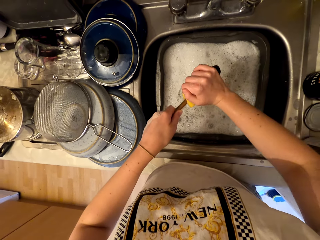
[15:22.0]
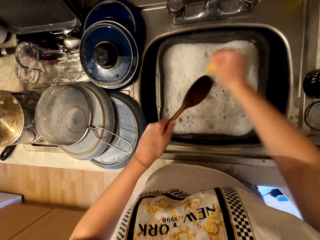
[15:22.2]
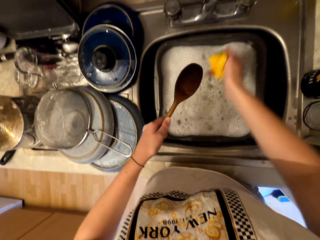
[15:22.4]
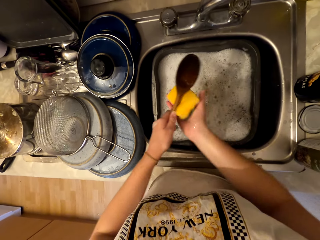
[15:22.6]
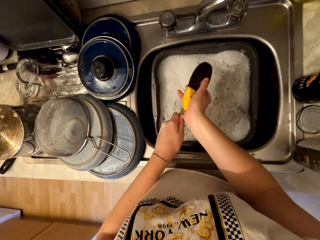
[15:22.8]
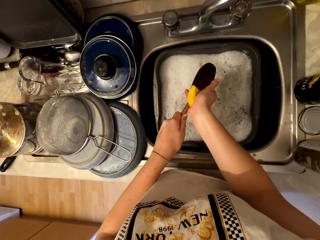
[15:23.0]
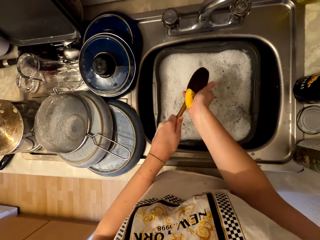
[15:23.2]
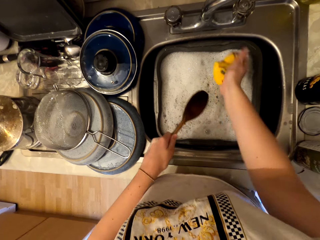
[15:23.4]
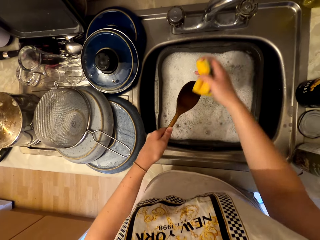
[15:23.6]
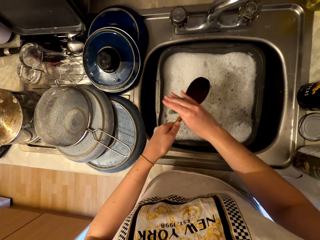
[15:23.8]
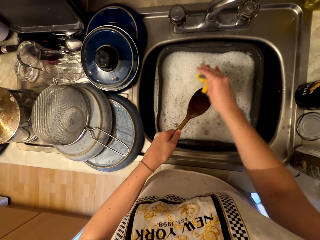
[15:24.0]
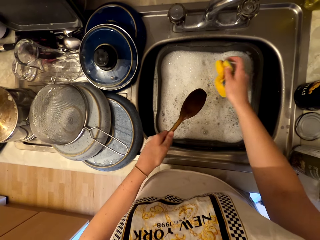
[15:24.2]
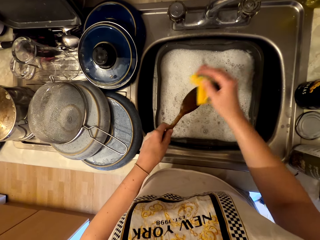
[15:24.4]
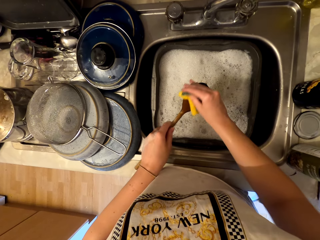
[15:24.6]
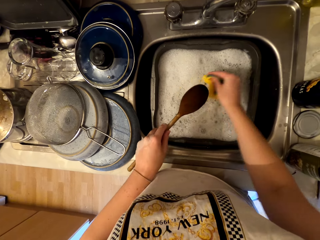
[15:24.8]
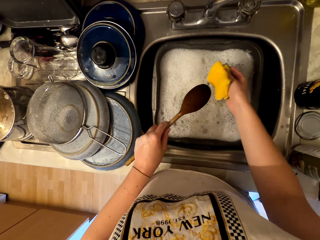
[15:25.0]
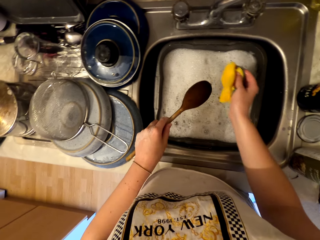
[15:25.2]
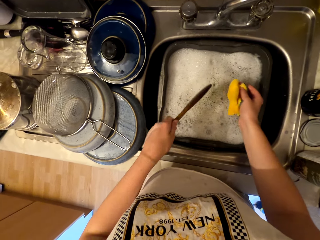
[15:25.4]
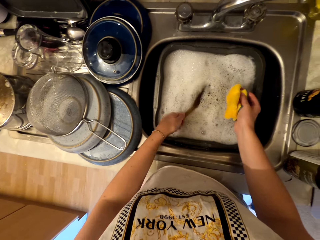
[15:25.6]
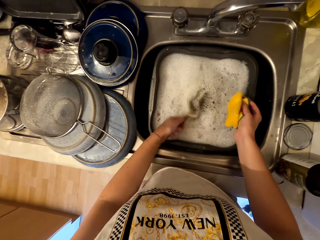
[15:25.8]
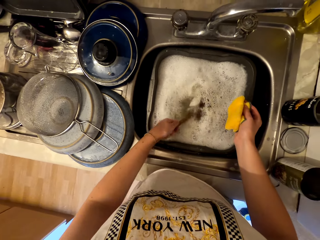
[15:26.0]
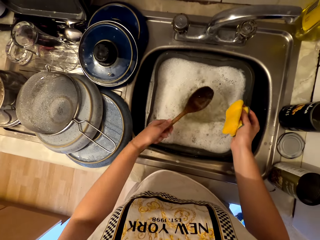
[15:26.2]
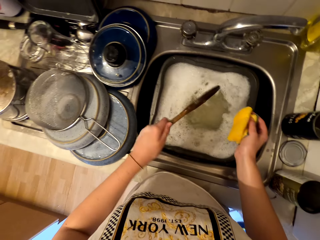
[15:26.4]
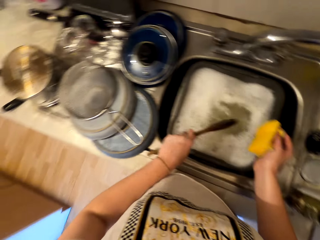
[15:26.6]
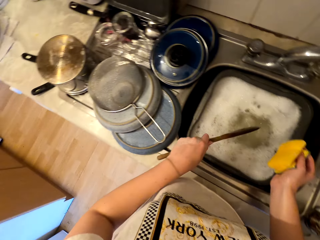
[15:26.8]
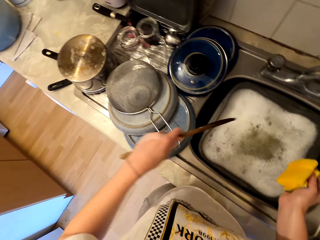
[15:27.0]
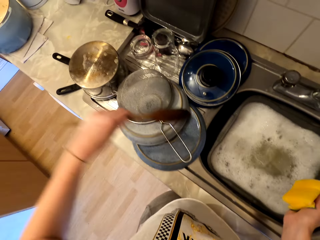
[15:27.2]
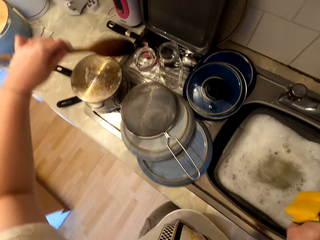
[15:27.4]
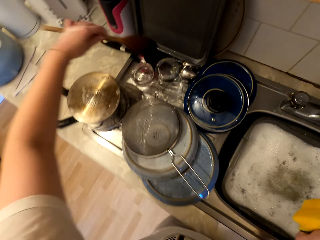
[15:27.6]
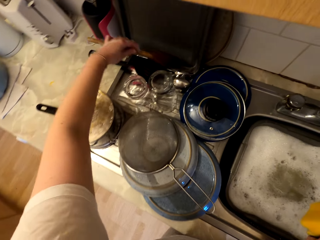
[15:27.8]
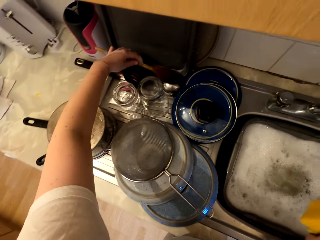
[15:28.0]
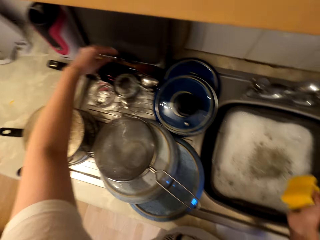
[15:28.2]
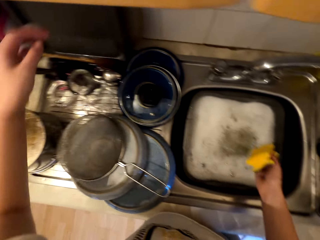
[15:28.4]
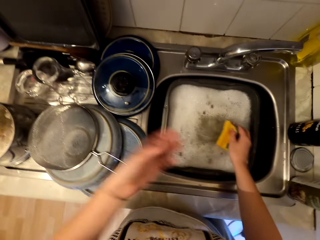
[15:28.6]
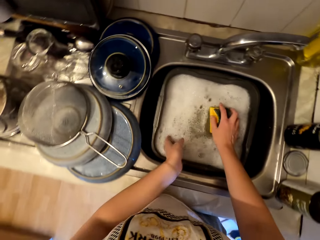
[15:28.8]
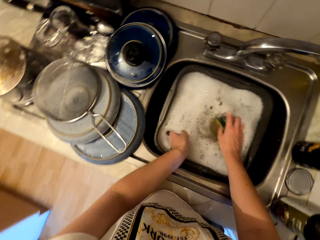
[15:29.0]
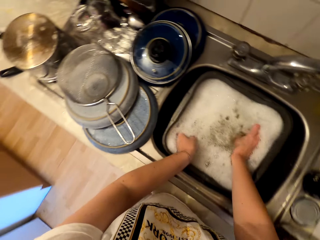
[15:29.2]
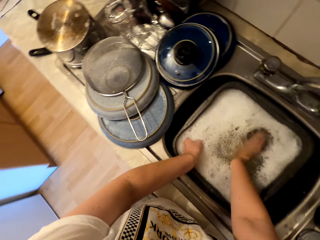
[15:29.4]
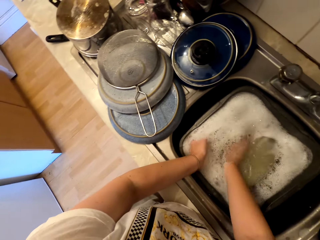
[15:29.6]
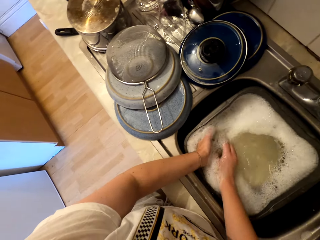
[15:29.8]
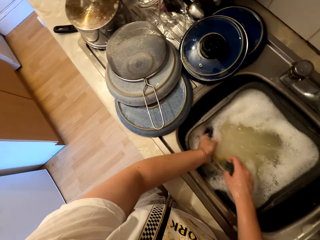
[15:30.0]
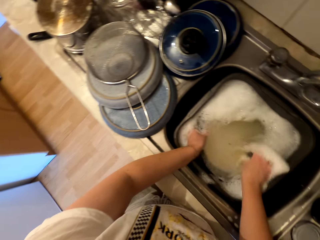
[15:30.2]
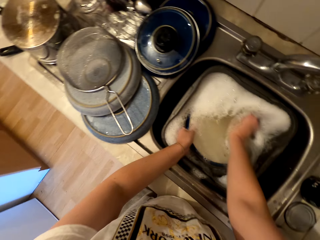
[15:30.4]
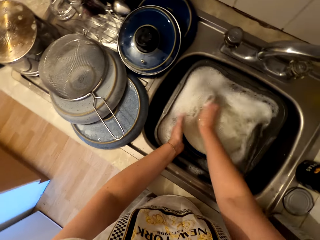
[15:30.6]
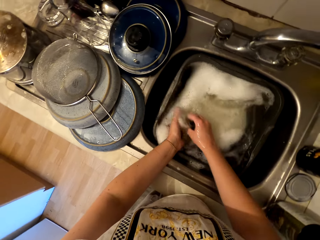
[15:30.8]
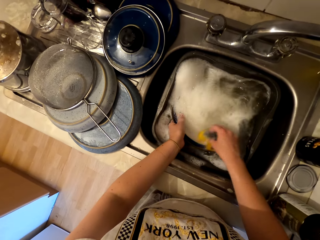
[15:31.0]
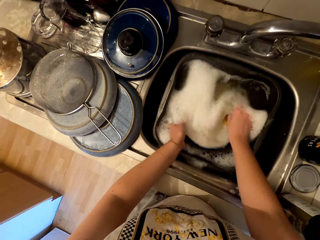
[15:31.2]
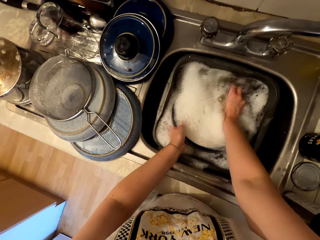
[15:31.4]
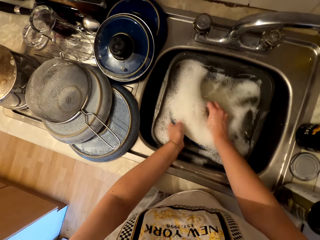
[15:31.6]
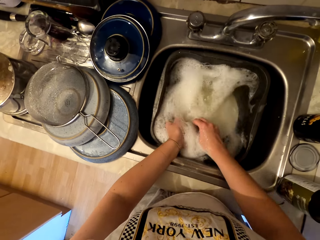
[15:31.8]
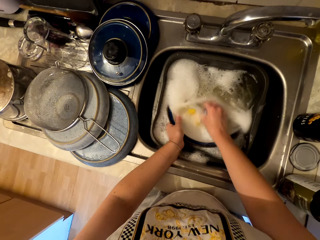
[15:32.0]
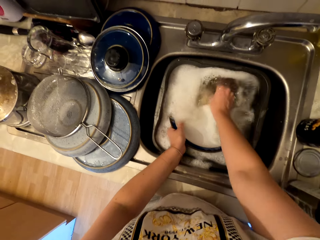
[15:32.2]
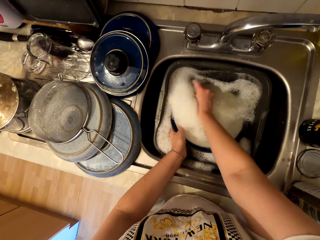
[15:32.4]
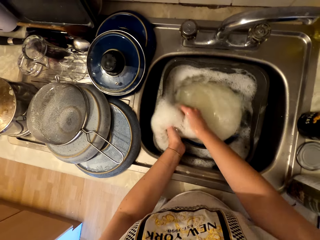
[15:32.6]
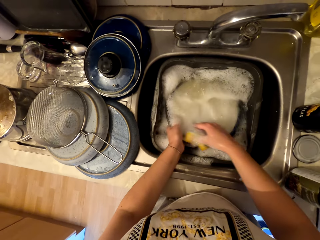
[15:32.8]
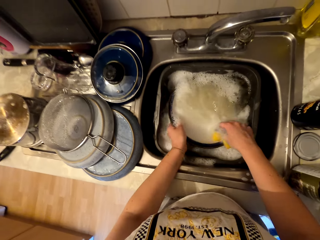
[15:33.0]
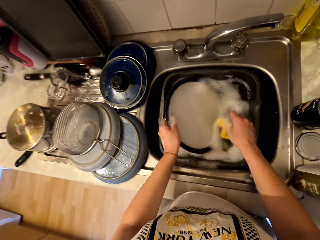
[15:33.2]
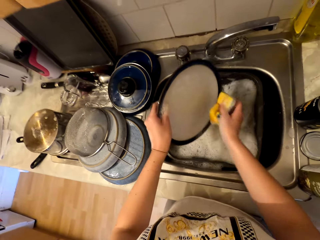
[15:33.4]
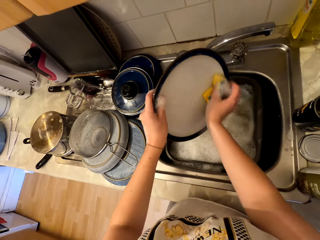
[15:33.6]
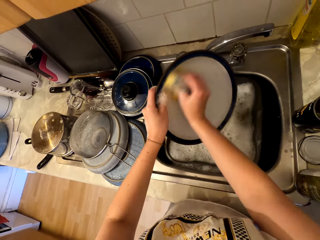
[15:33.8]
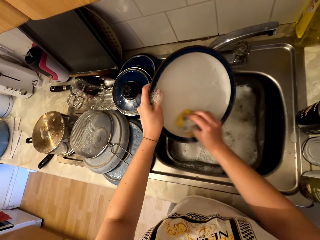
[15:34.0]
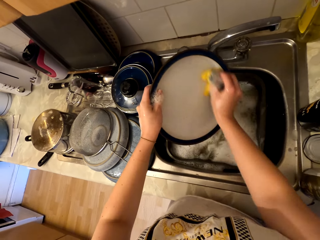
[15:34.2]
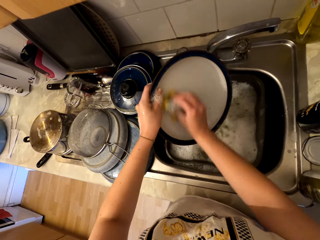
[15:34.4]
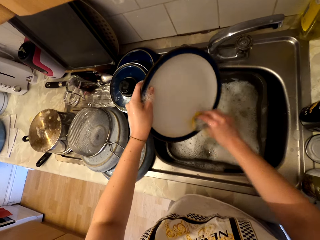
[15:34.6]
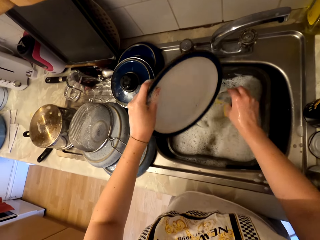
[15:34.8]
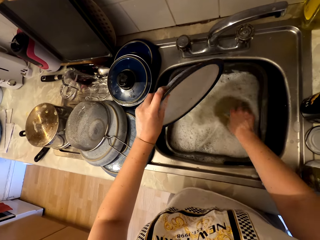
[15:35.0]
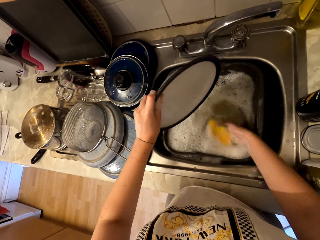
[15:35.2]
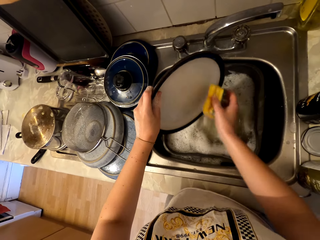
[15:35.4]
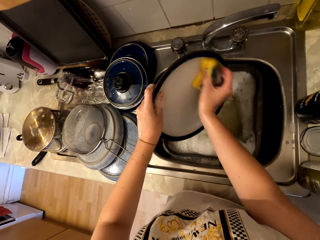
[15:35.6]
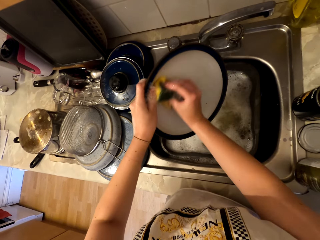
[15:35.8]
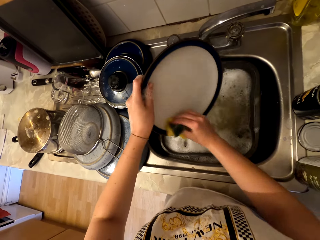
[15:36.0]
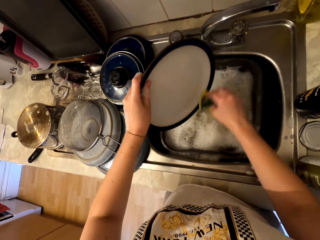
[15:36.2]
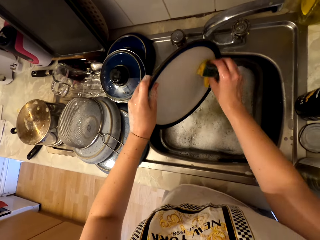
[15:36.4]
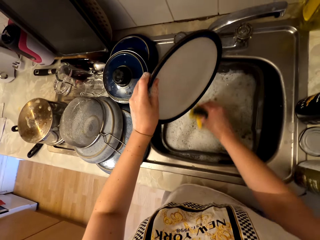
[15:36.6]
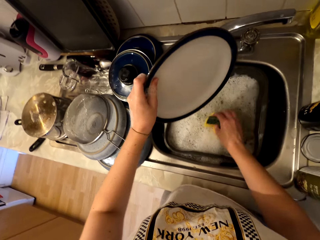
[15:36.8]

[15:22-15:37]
The camera wearer inserts the serving spoon in water. They place the serving spoon down on the sink. They cleanse the plate. They hold the plate. They cleanse the plate.

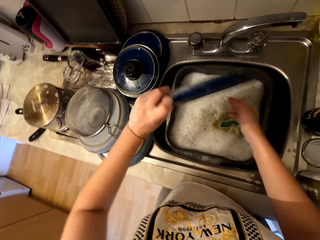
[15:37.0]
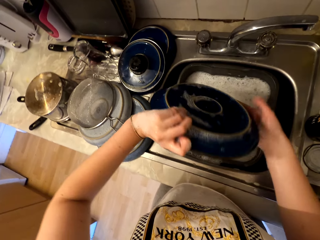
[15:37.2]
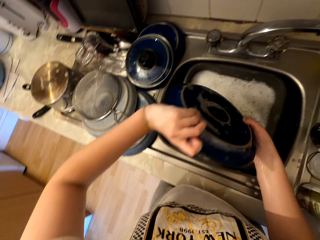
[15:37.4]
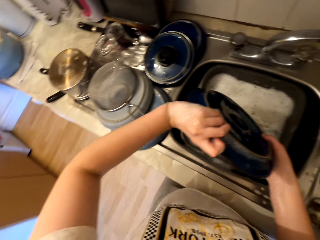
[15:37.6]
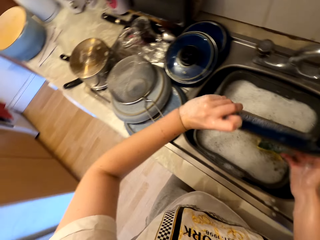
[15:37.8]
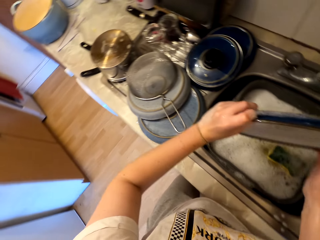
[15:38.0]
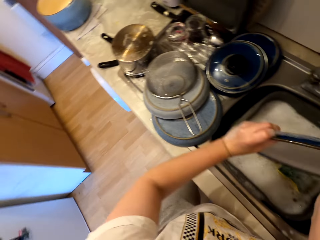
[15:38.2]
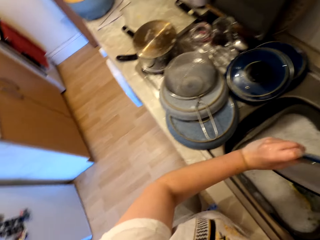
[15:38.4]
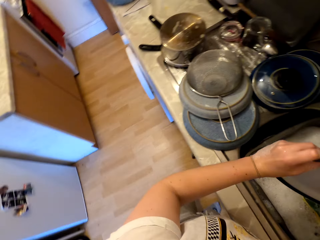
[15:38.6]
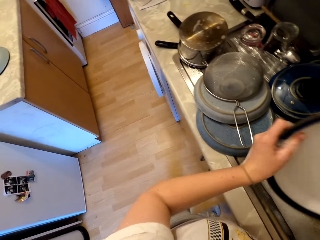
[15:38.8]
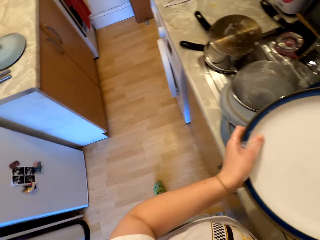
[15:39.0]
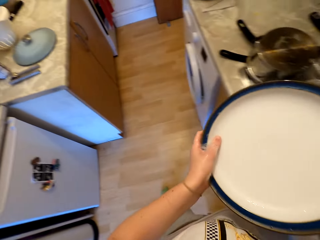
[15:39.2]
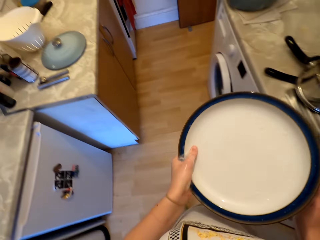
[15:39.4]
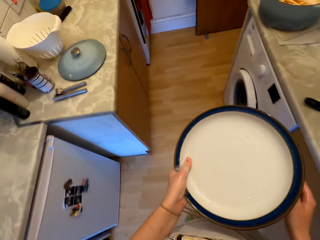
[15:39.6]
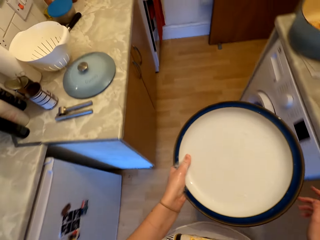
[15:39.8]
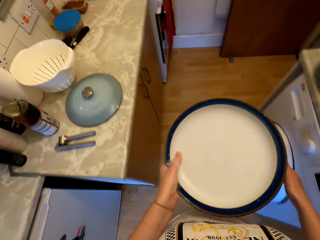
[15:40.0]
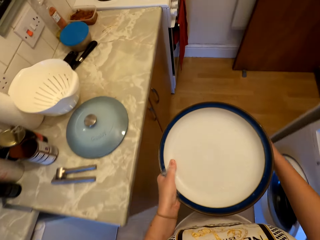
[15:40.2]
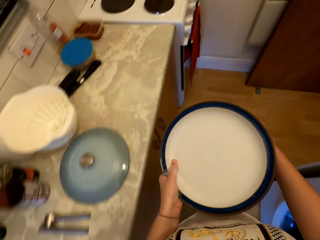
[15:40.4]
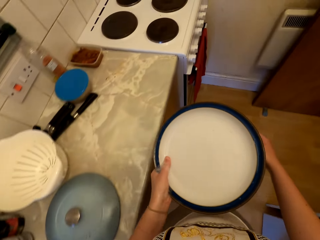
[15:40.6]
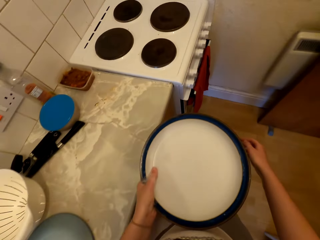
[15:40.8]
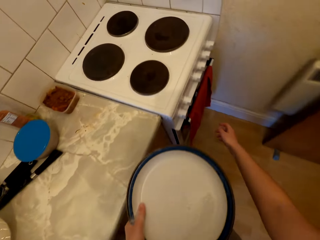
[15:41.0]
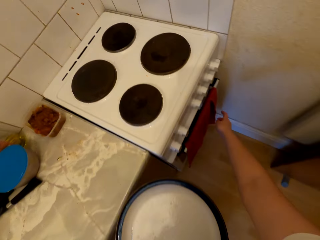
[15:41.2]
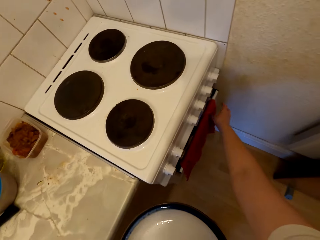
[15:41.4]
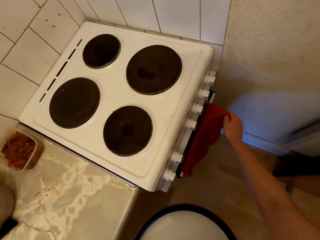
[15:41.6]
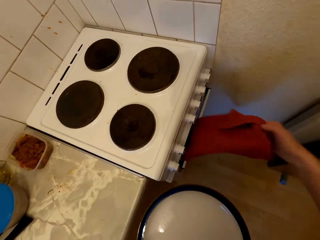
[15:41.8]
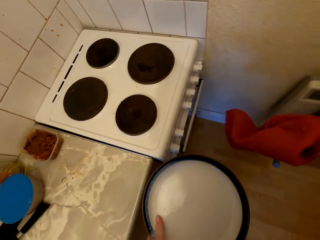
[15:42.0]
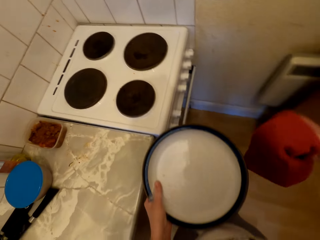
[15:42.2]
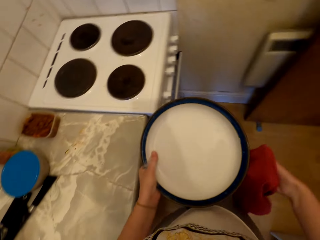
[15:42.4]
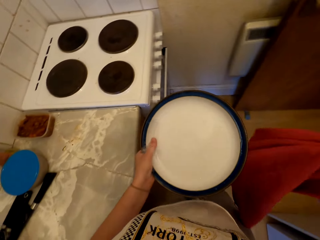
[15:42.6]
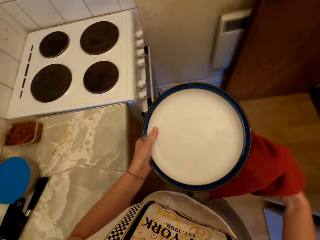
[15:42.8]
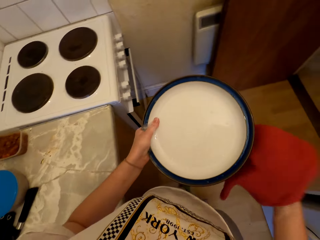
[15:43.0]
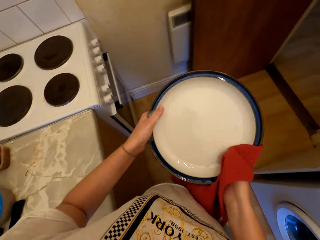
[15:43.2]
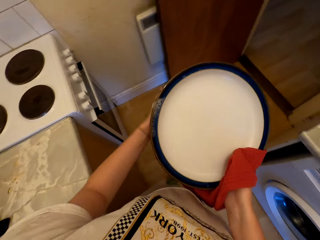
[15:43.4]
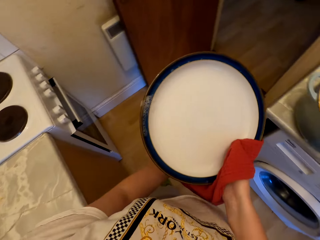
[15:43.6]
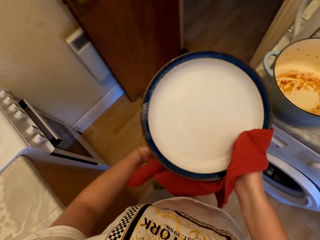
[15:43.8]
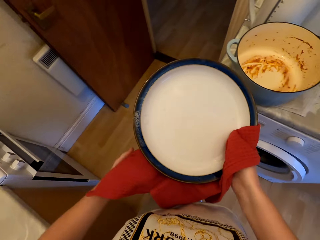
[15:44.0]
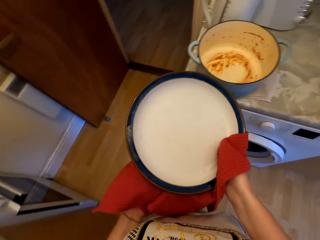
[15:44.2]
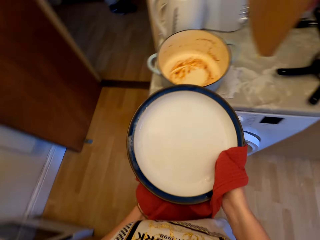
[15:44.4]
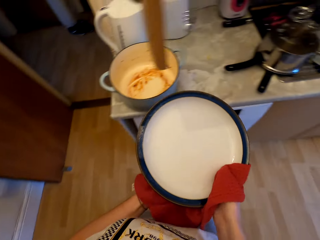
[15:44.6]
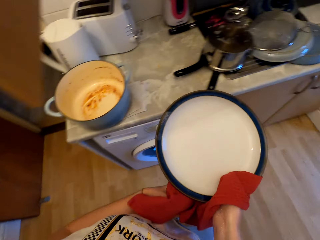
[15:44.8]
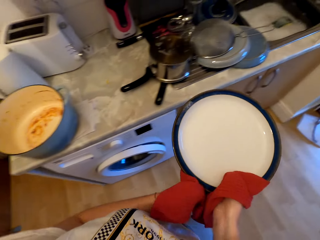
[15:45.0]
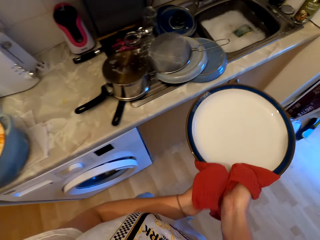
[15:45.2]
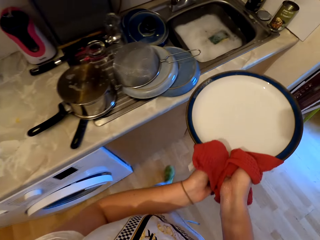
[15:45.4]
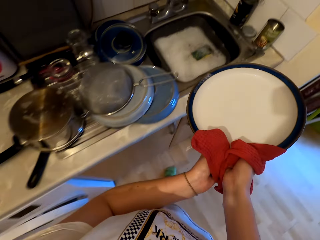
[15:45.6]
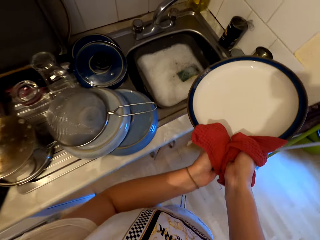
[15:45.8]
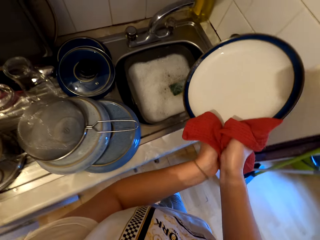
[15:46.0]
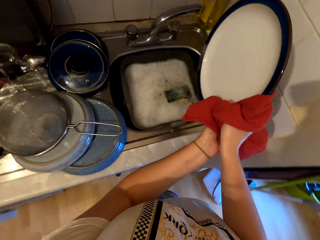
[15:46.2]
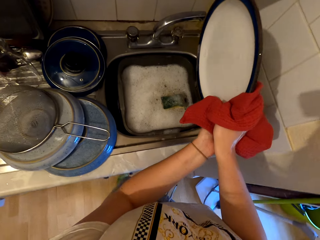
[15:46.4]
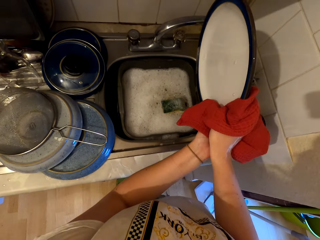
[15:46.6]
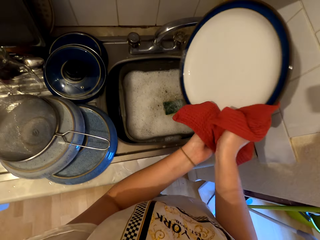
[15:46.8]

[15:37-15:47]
The camera wearer holds the plate with both hands. They move towards the cooker. They pick up a towel. They wipe the plate. They move towards the sink.
